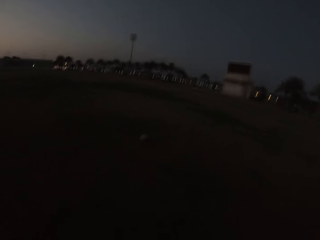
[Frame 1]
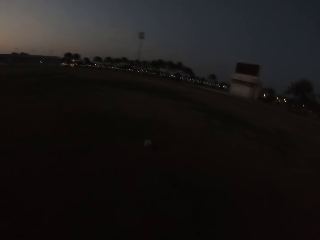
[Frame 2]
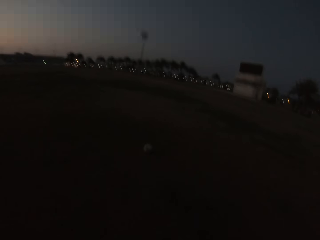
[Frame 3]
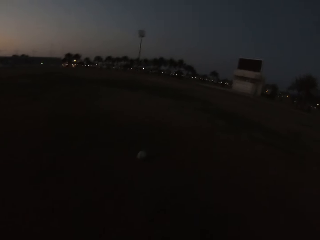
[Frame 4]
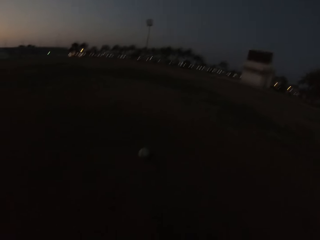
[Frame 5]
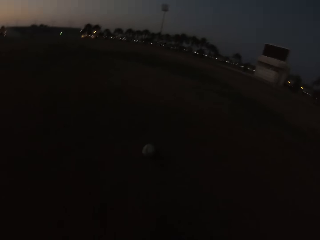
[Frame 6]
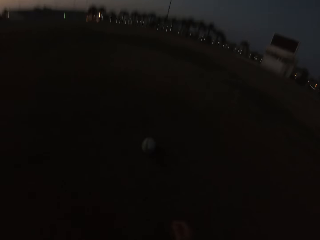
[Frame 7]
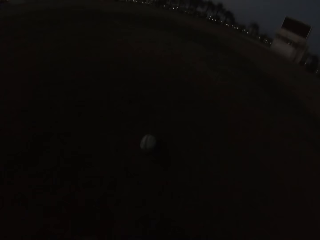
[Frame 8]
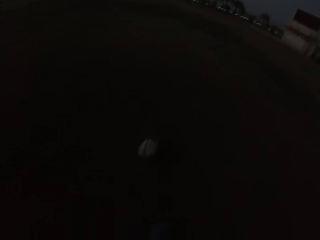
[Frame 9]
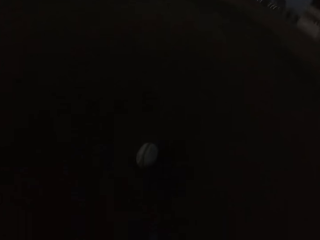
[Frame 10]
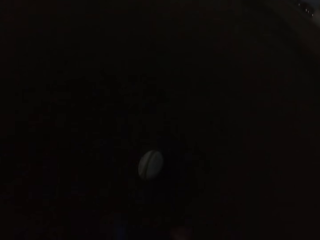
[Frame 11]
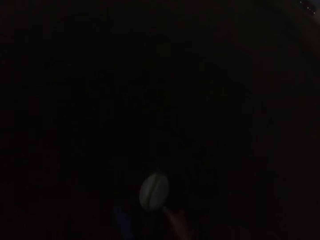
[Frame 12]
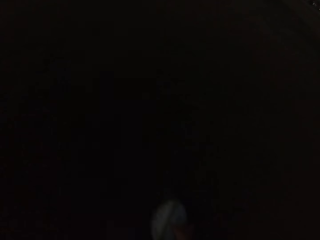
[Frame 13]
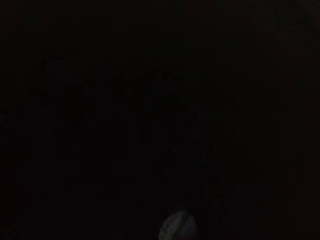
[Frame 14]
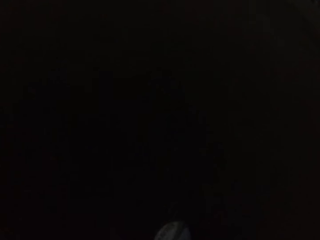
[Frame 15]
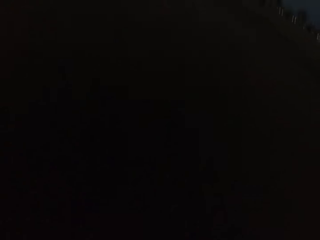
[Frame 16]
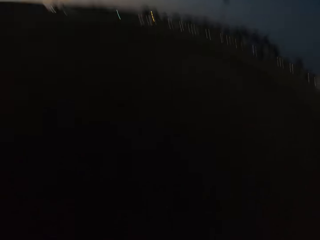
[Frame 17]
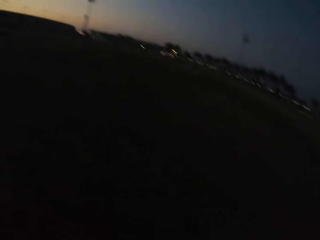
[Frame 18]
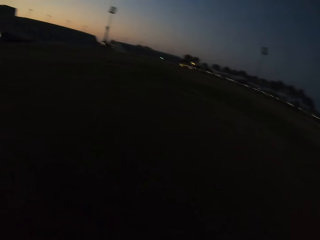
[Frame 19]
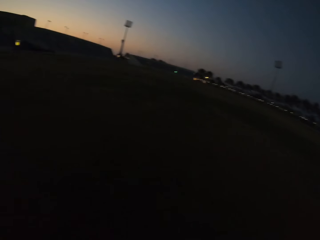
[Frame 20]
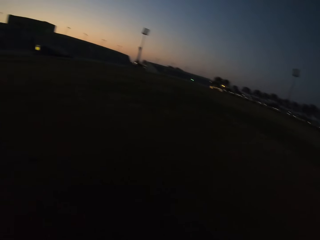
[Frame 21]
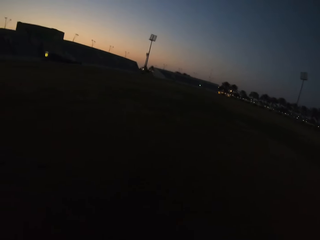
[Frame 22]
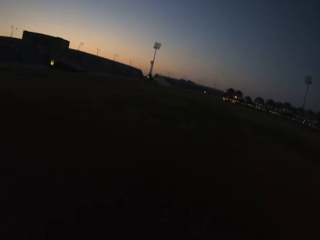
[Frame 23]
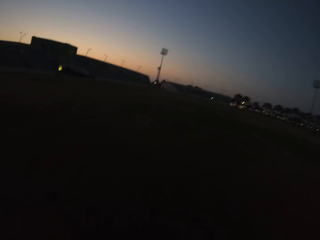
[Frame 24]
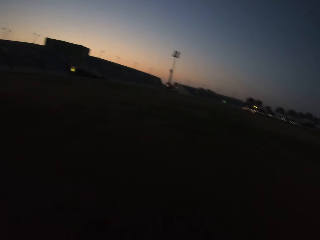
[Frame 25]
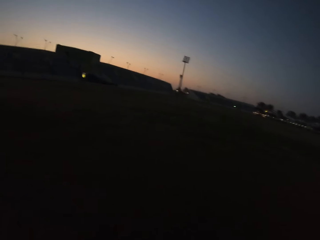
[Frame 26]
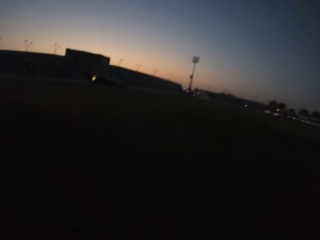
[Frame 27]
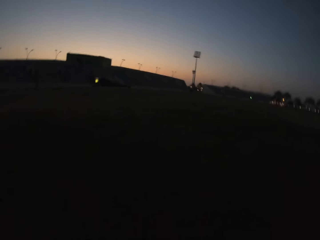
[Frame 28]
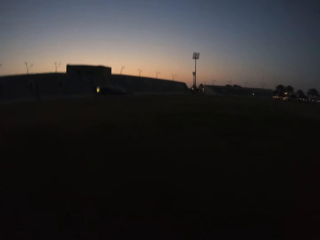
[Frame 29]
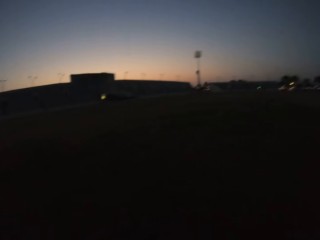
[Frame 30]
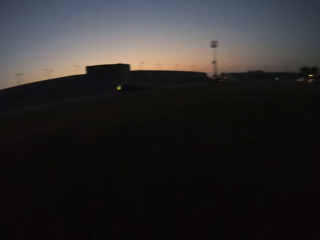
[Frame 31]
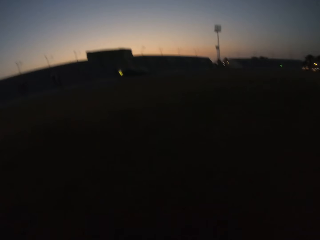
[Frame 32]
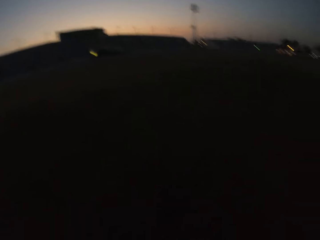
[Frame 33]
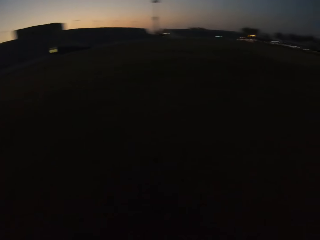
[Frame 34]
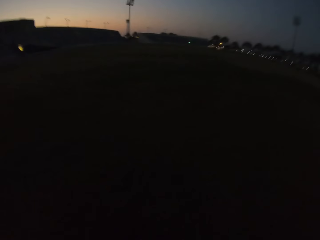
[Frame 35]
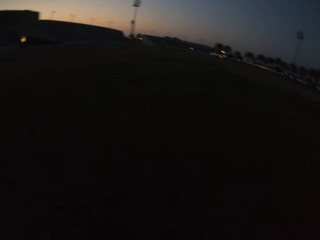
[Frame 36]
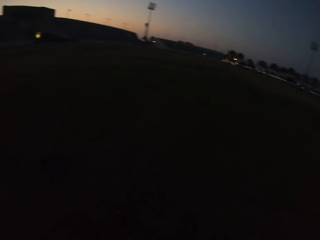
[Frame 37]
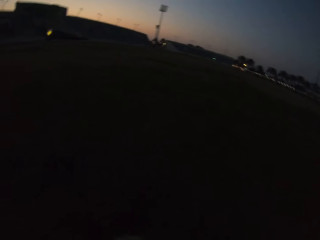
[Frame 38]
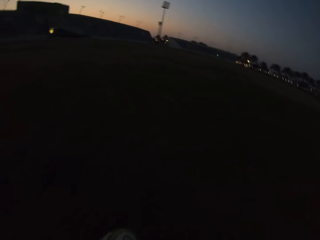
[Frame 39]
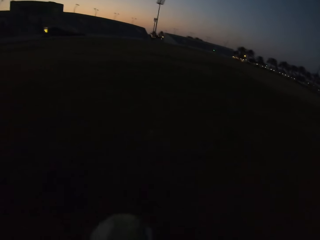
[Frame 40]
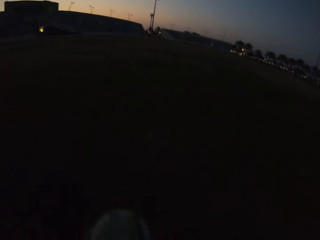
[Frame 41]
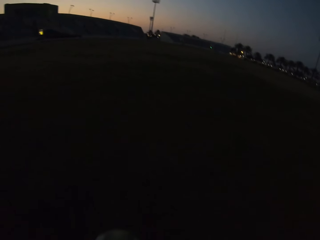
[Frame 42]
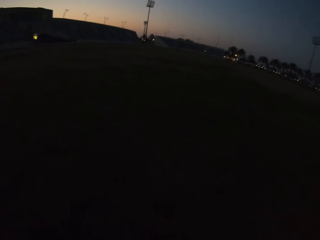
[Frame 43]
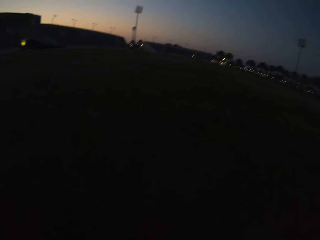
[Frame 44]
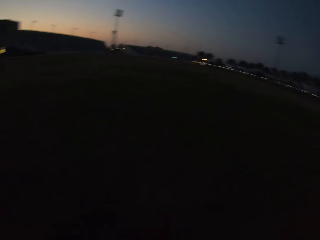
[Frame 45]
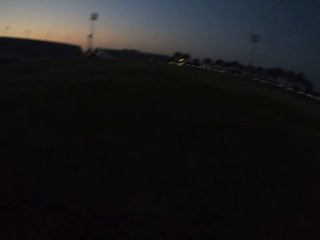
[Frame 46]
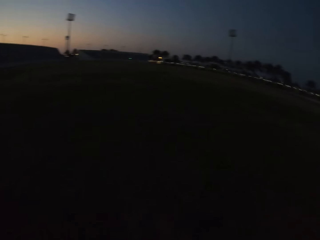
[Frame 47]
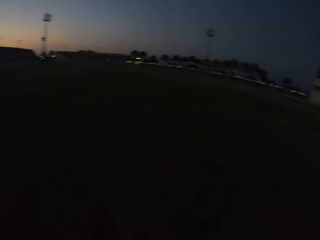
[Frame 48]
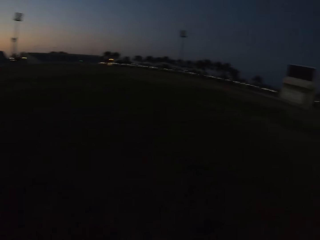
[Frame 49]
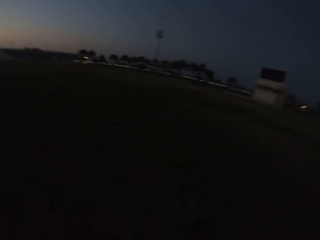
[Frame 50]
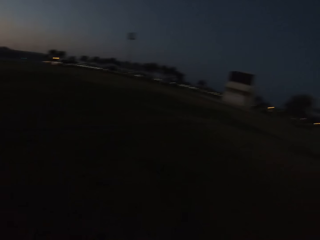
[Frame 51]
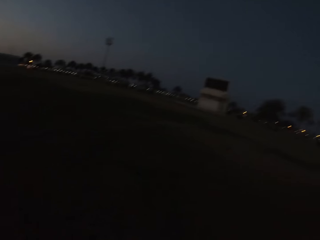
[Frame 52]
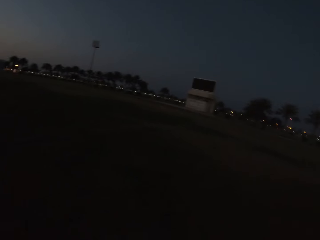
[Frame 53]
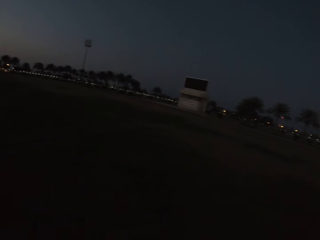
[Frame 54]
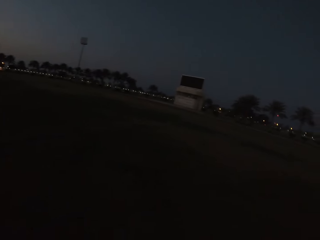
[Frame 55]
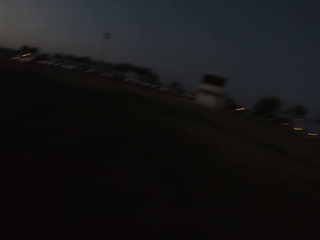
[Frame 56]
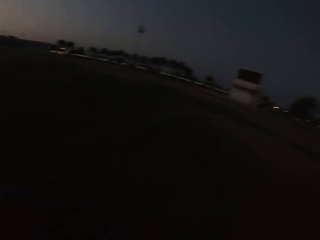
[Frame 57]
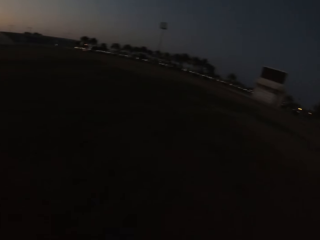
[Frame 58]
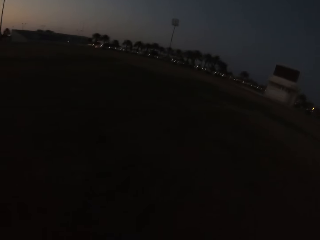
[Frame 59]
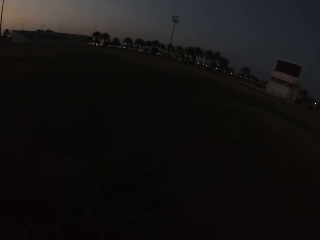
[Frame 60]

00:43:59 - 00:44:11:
The camera wearer picks up the ball. They walk with the ball.

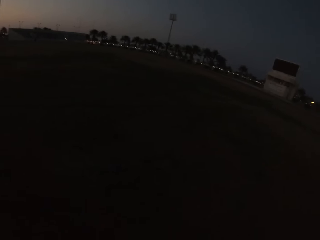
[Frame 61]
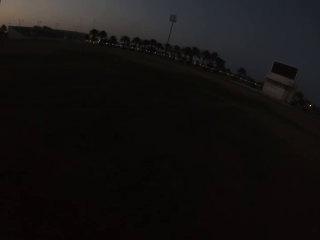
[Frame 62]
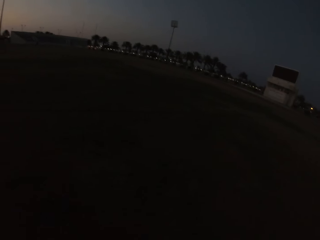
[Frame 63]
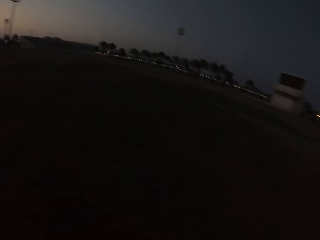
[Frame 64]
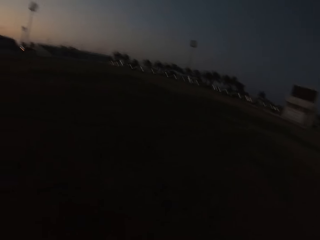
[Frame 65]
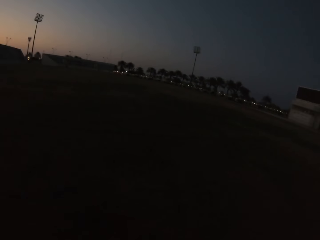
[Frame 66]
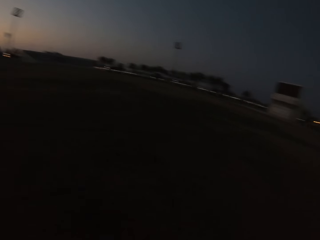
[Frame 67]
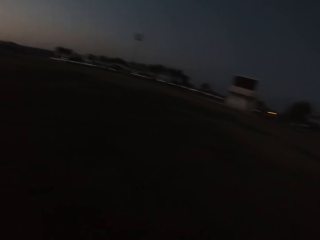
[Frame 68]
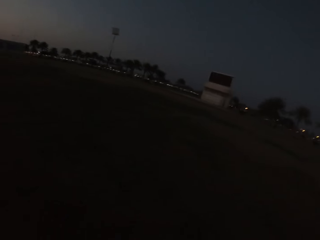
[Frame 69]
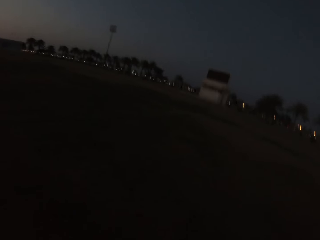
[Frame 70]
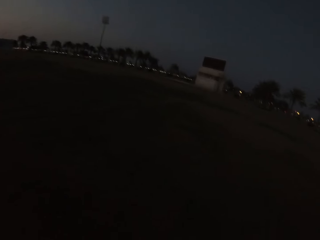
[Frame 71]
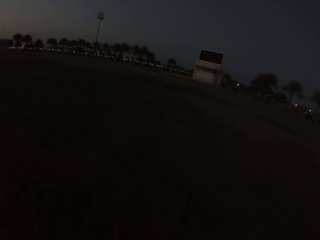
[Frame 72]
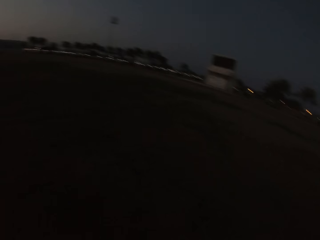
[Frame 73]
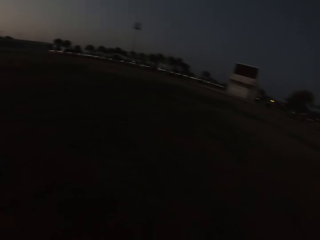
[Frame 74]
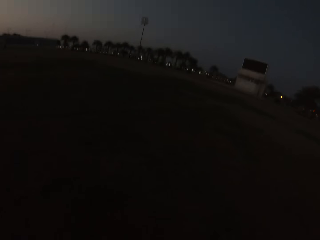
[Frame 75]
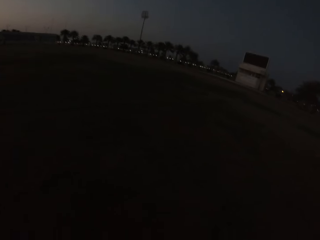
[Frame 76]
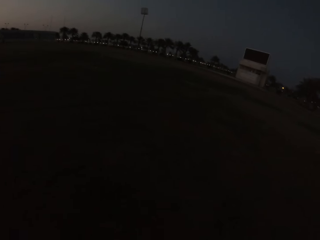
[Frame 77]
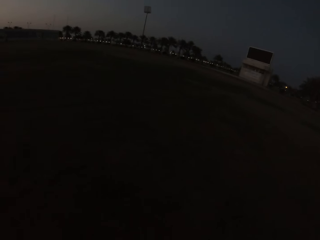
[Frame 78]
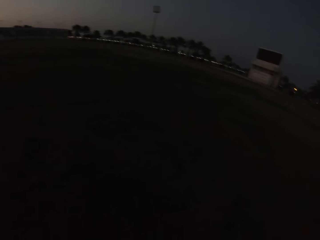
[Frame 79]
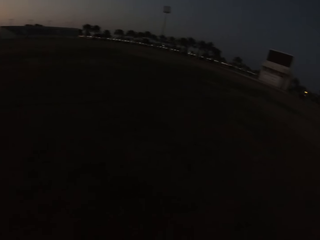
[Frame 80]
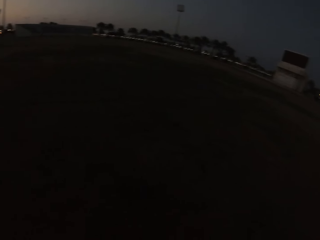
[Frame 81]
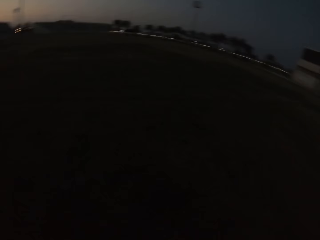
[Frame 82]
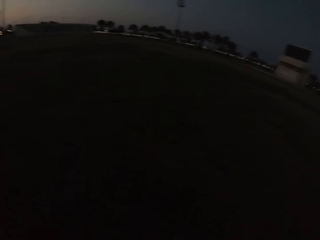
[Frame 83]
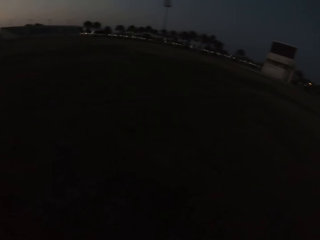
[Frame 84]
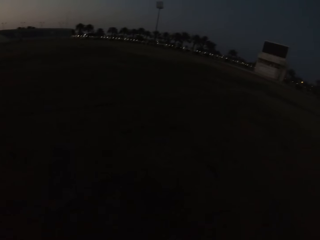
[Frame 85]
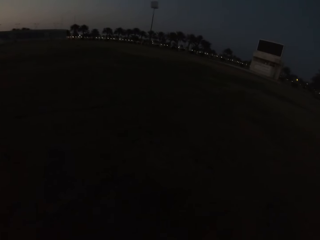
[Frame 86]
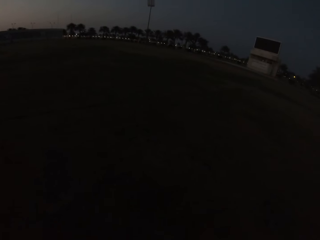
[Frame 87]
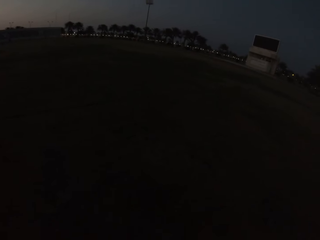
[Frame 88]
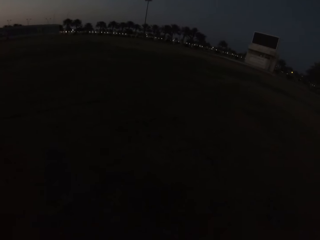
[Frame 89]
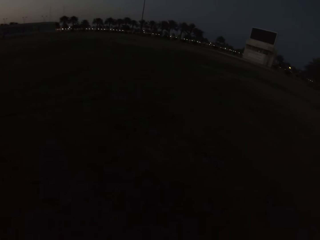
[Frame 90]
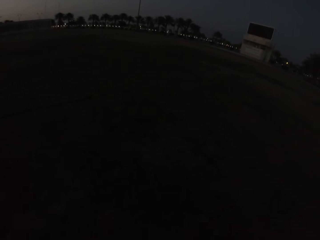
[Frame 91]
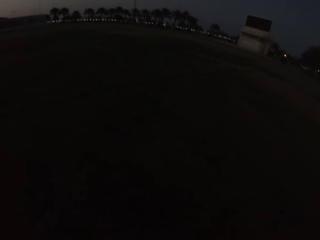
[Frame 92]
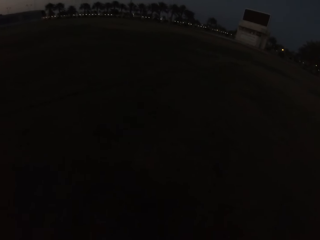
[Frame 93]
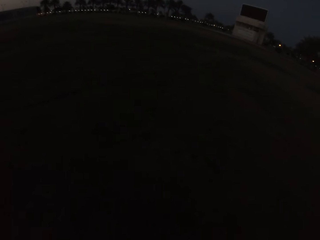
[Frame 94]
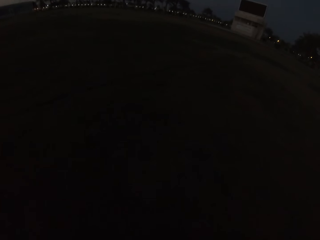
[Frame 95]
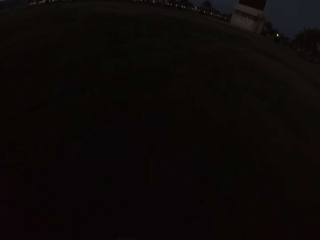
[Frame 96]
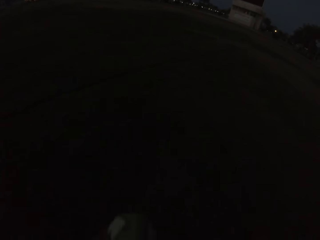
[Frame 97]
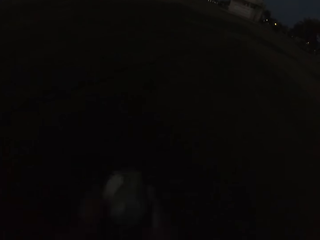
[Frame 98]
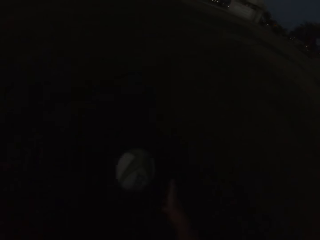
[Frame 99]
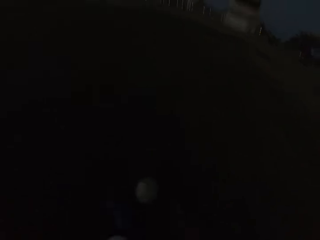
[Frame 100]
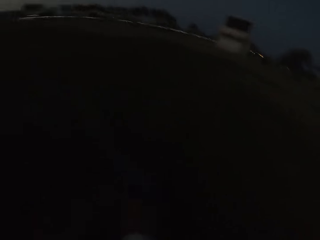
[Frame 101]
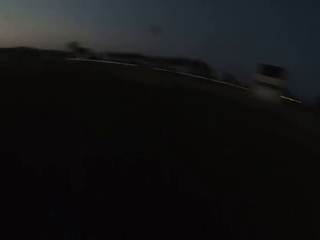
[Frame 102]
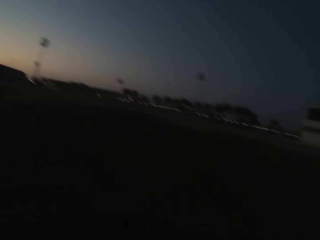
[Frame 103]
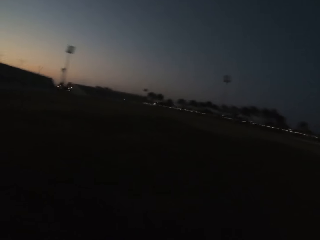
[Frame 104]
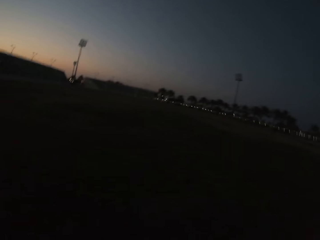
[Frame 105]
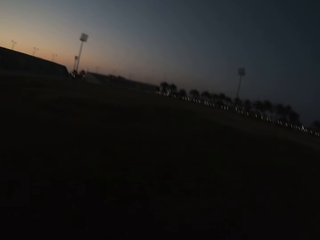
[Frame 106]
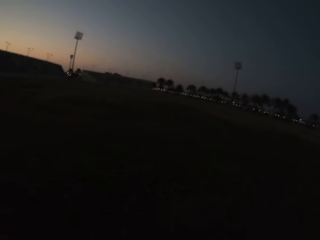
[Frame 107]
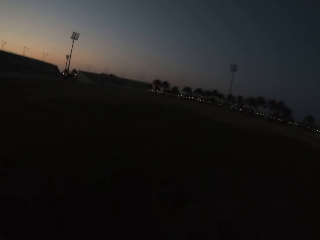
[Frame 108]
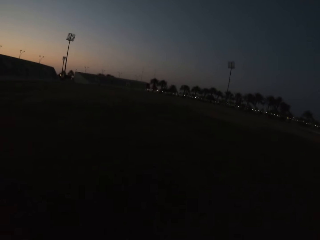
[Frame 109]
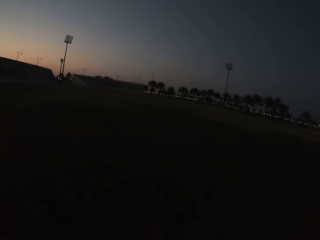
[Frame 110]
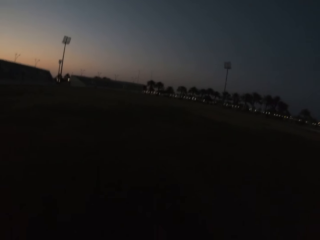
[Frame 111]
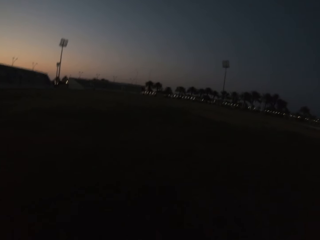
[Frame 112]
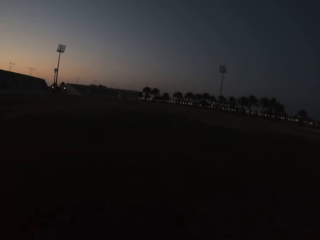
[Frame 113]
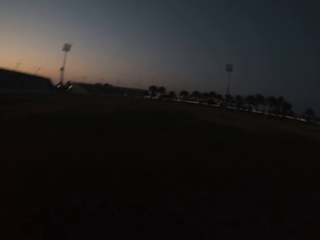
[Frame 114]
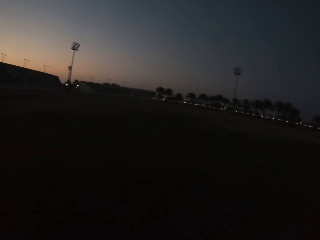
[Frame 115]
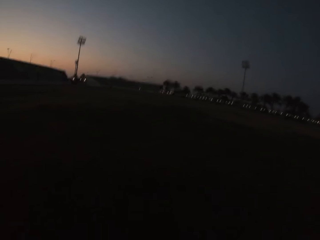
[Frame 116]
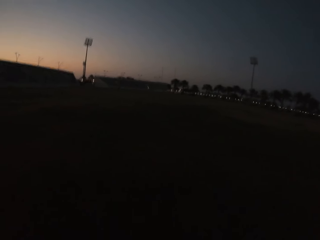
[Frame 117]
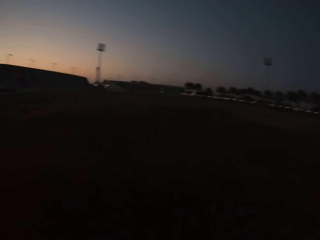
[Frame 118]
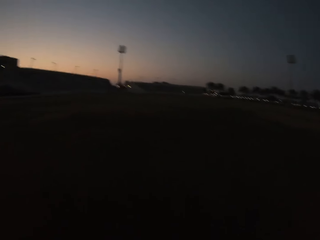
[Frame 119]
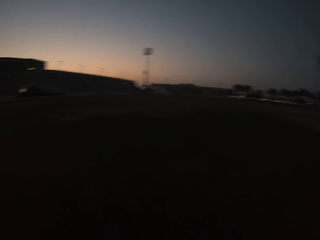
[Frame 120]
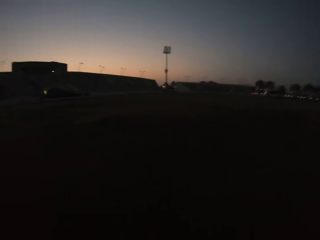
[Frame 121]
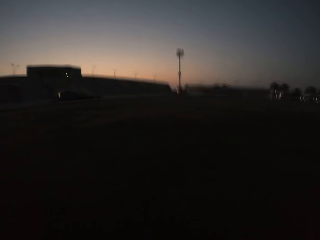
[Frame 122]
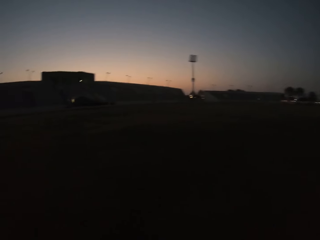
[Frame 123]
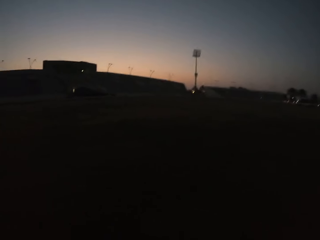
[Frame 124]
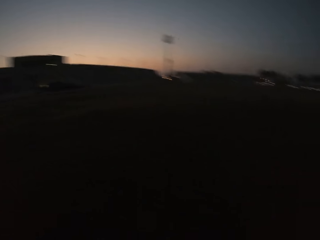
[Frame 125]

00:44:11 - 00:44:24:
The camera wearer kicks the ball. They walk towards the ball.
